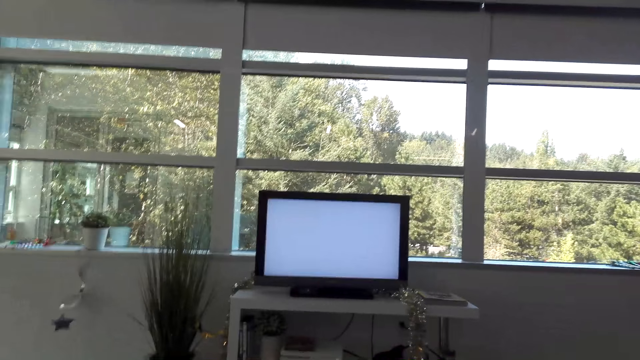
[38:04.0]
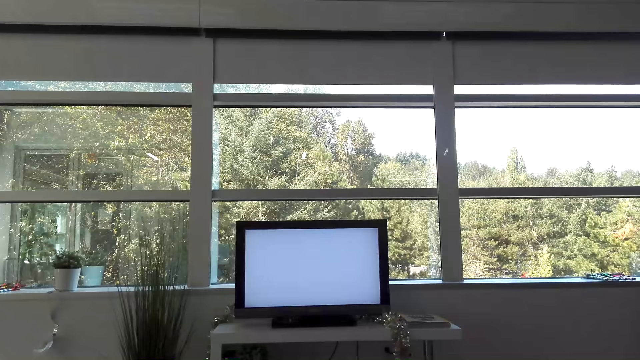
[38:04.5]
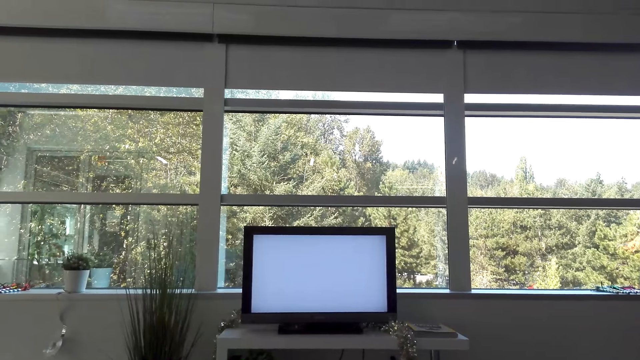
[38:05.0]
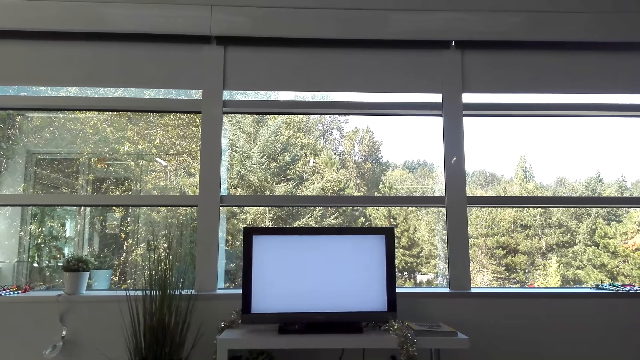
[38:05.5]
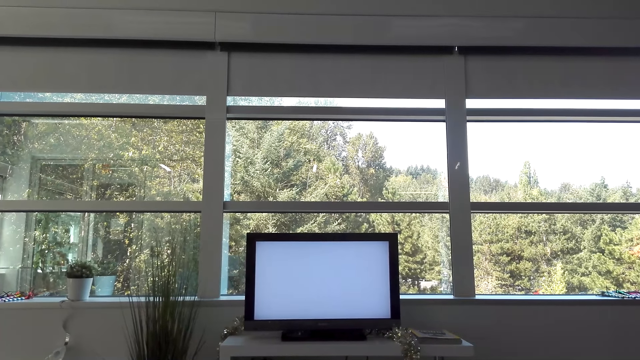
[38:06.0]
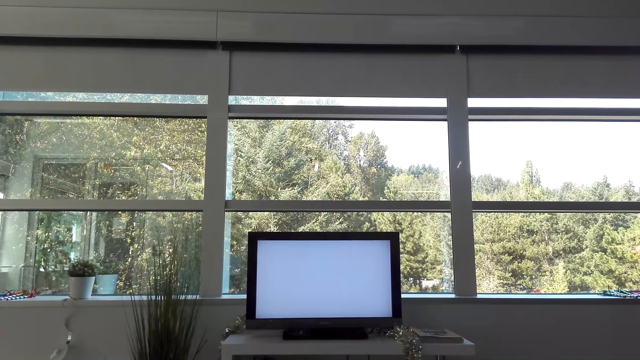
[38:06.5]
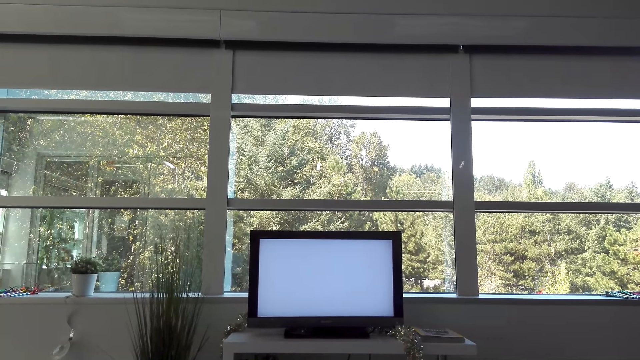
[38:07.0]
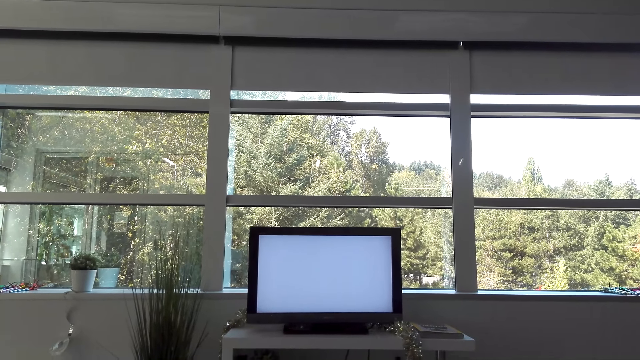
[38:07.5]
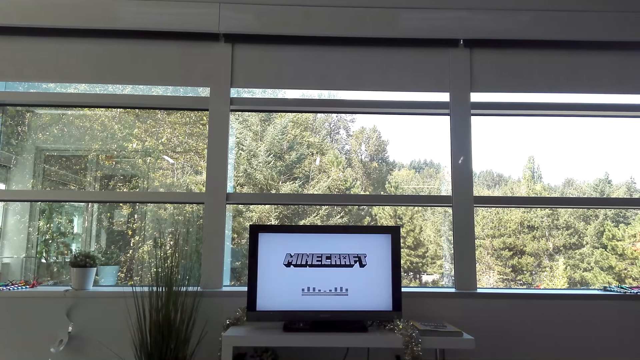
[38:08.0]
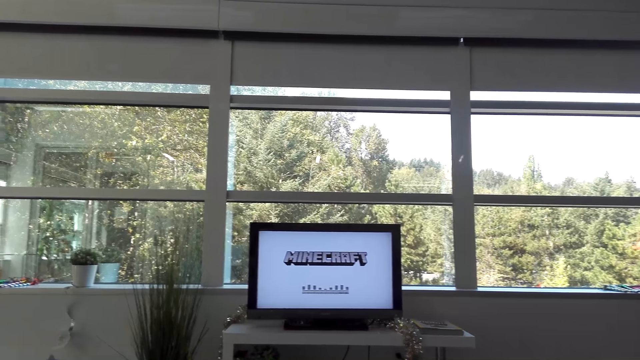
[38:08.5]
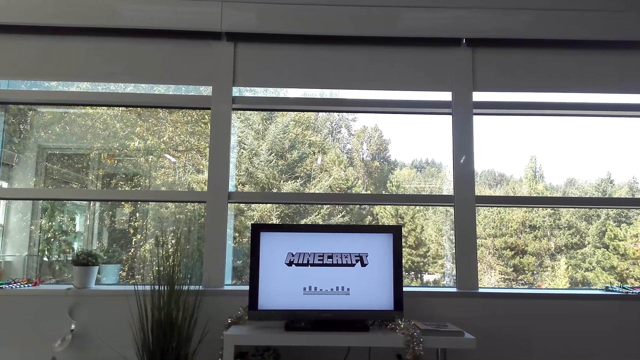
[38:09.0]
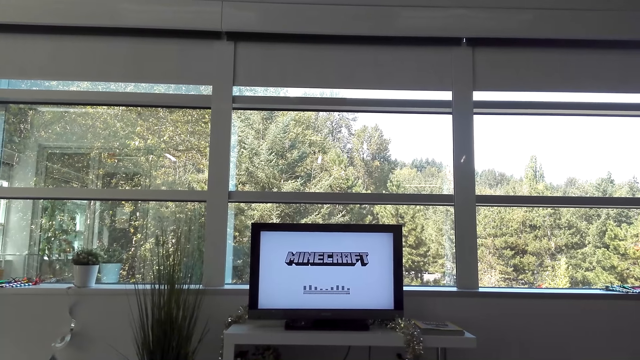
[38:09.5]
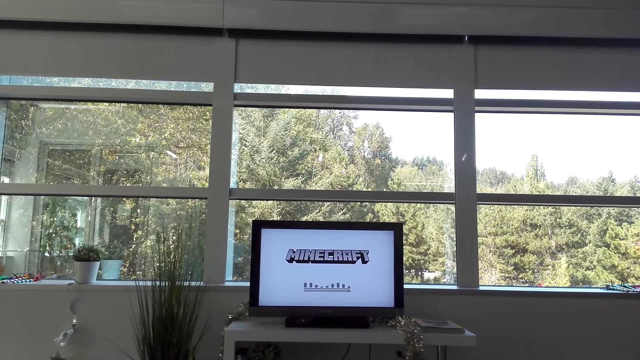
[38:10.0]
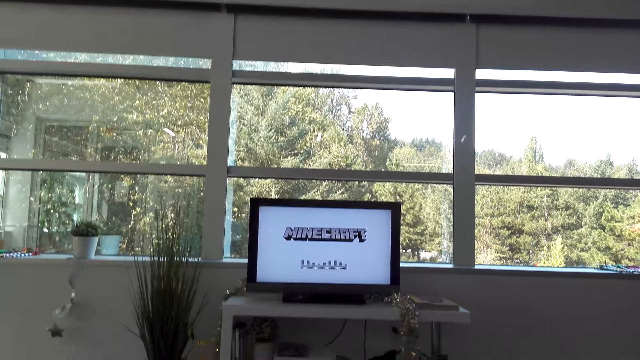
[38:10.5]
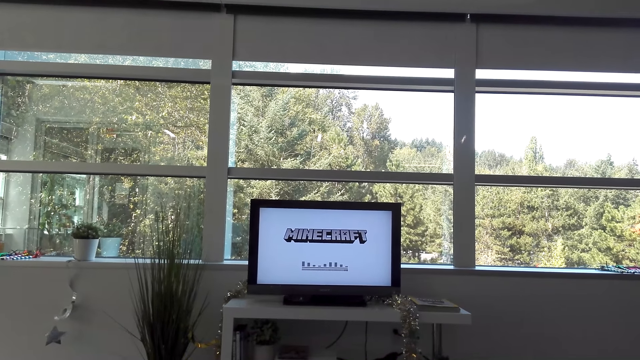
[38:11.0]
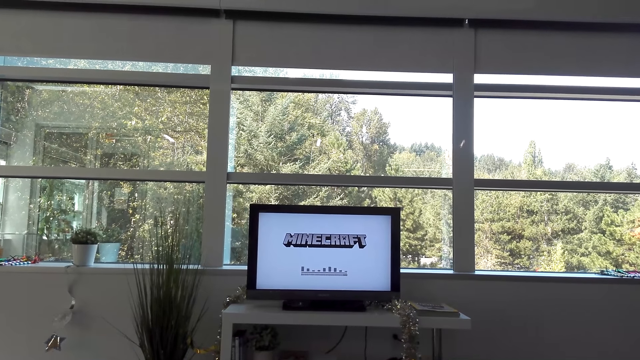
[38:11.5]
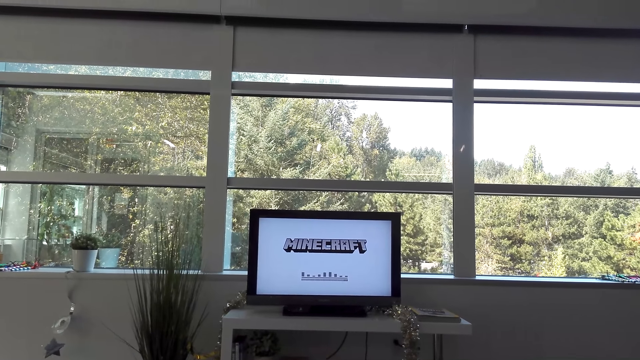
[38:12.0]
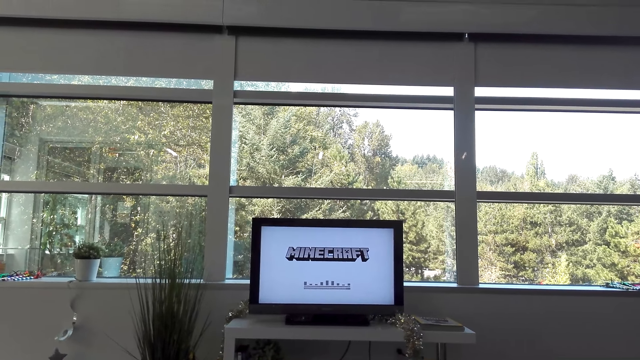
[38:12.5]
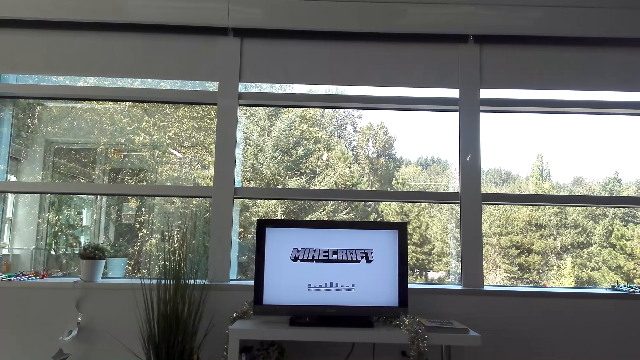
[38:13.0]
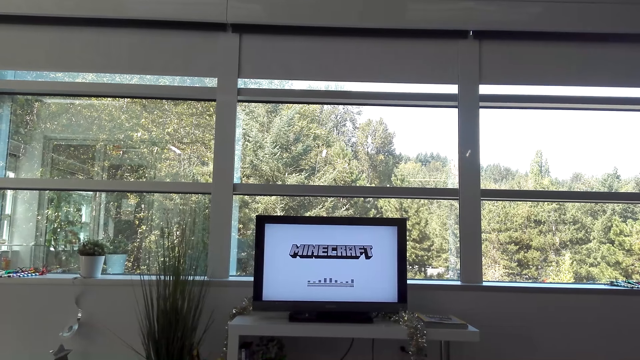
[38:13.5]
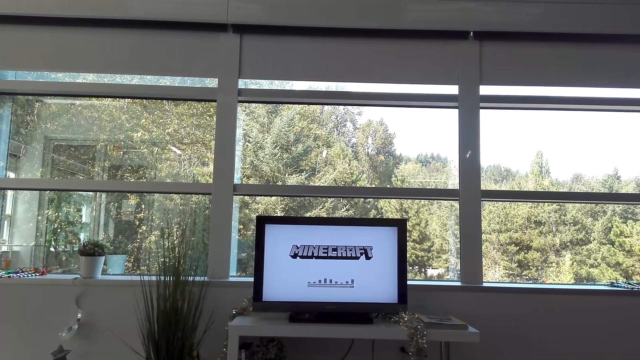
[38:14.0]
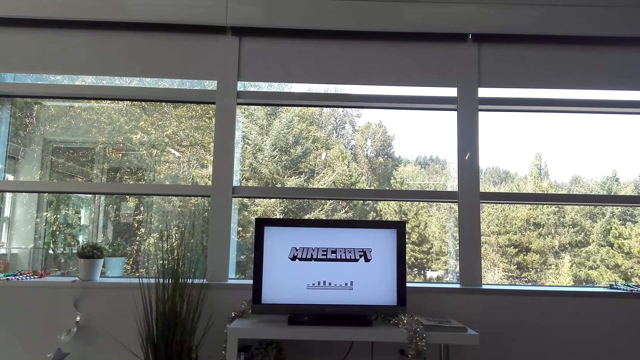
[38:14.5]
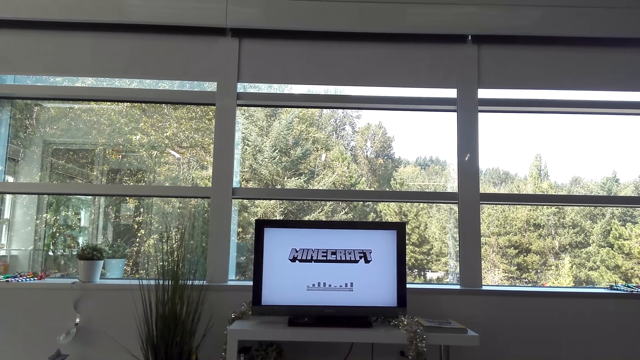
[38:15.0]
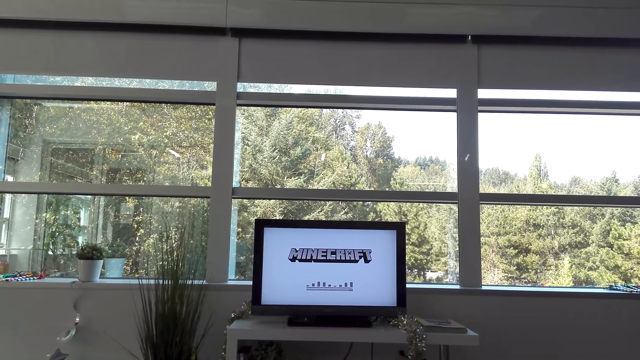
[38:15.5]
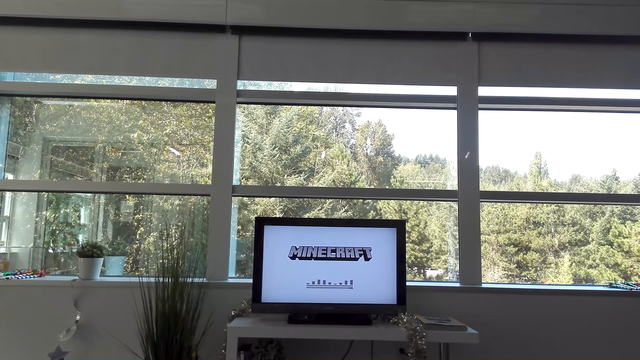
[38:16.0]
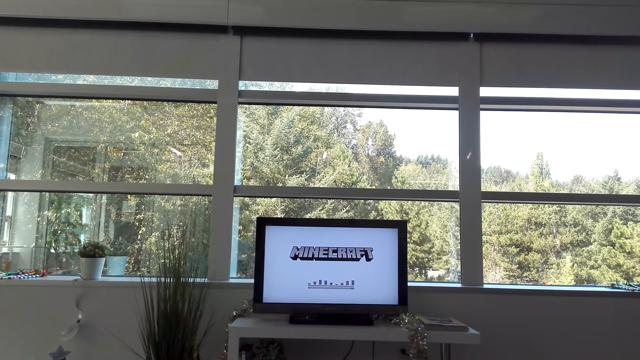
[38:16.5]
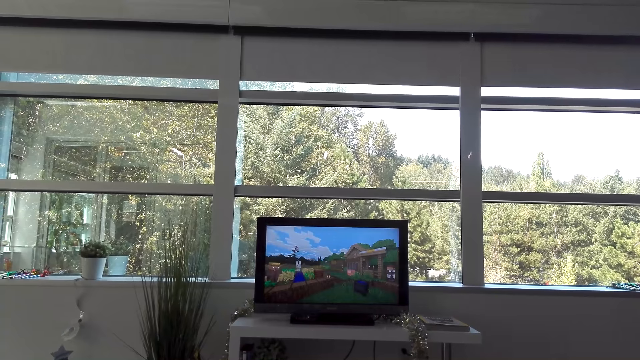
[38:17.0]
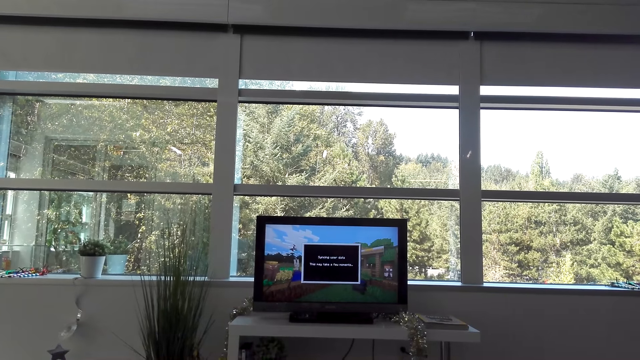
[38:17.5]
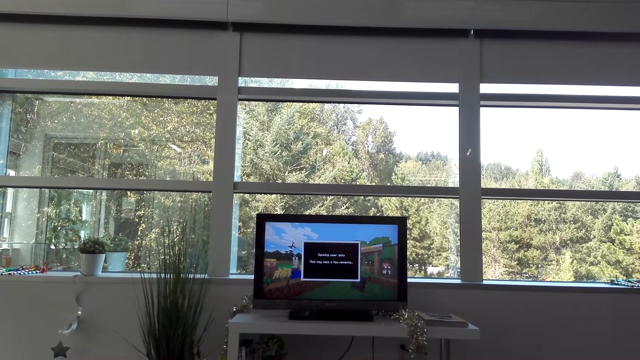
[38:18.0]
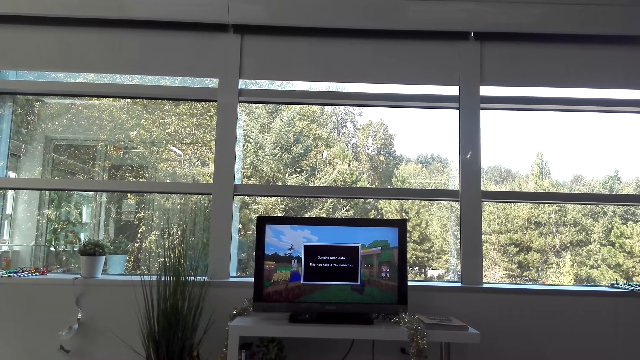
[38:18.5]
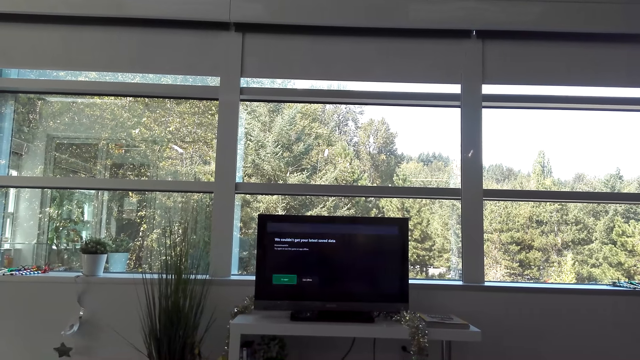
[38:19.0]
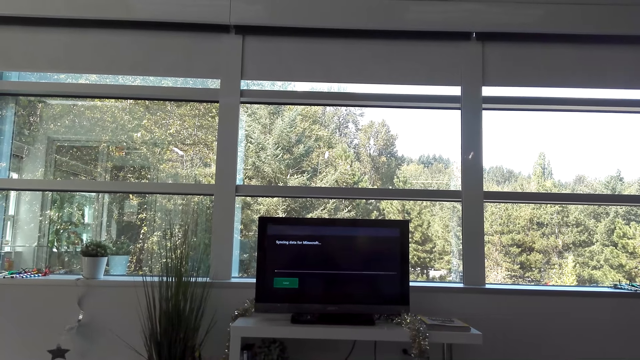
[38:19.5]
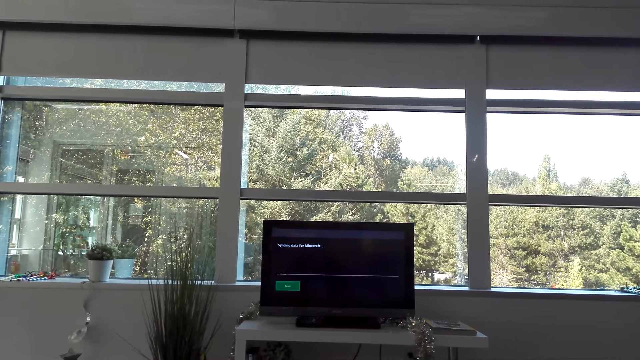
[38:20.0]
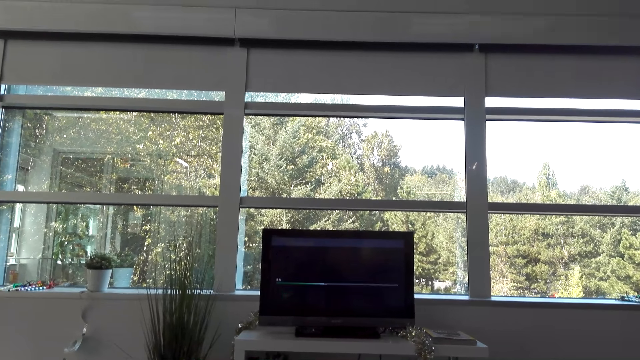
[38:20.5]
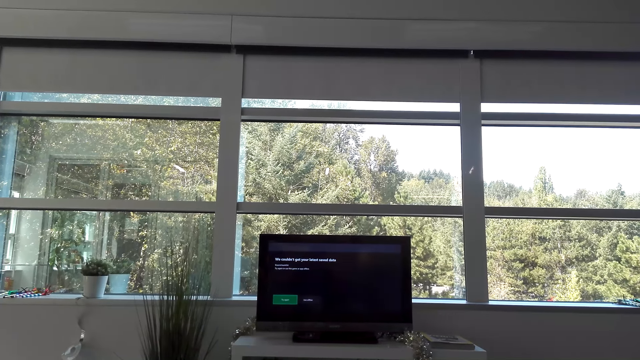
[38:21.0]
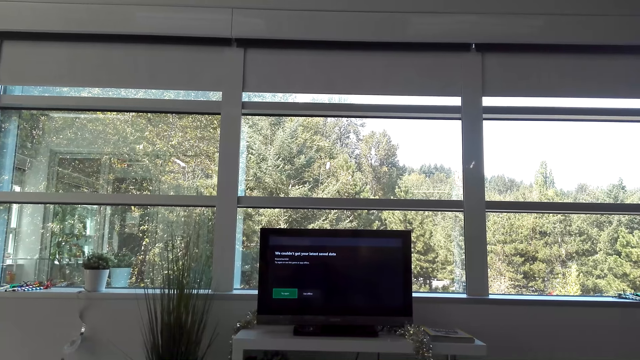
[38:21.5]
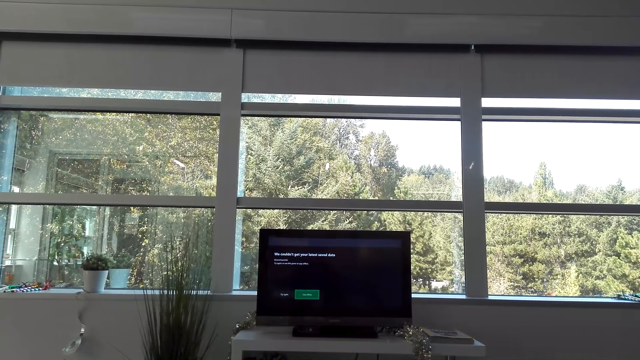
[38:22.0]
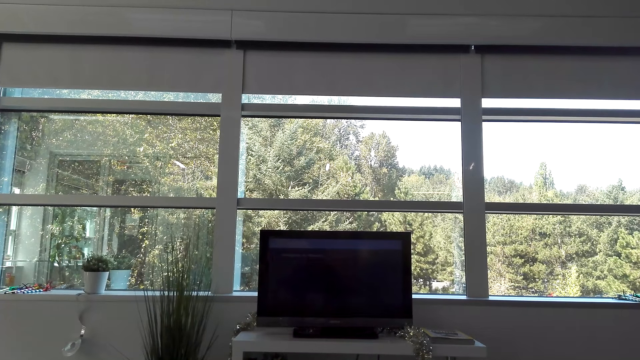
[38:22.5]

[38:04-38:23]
The camera wearer plays a game in the television. They operate the television with a remote control.

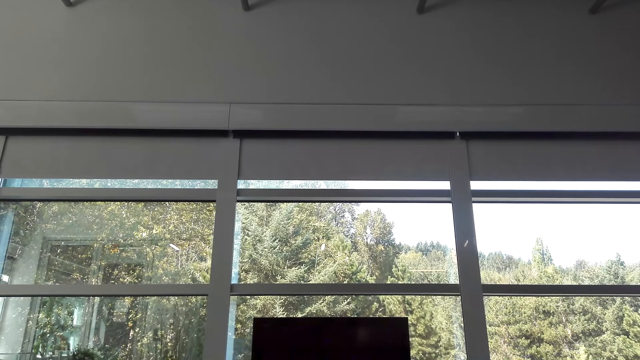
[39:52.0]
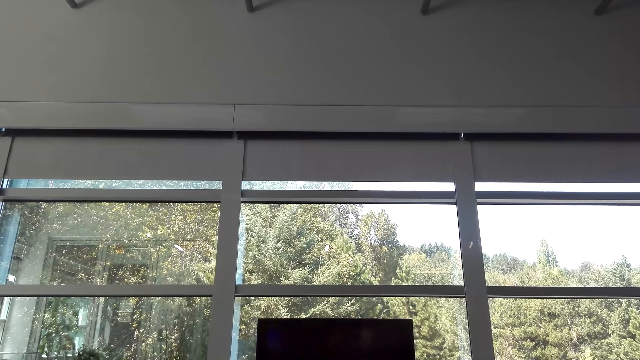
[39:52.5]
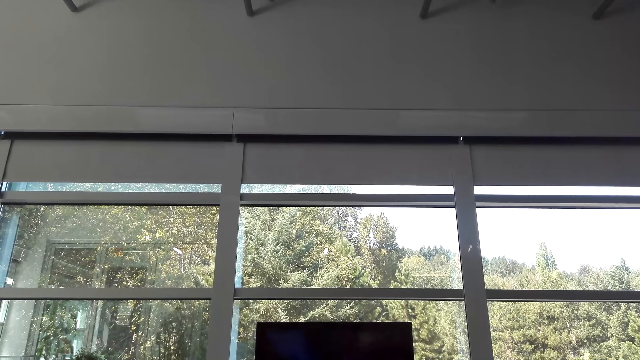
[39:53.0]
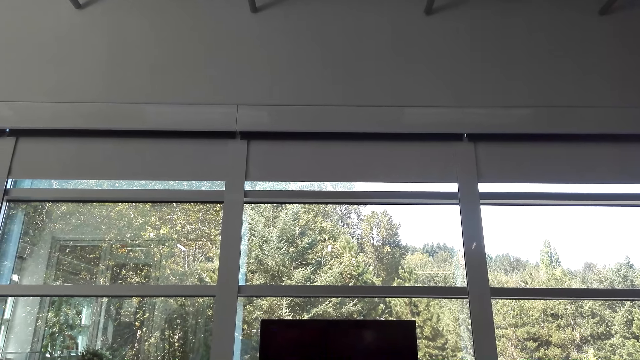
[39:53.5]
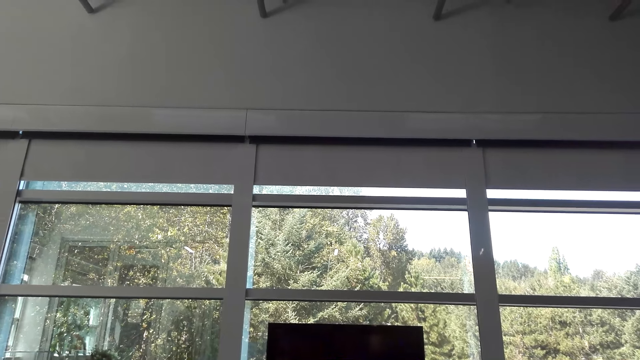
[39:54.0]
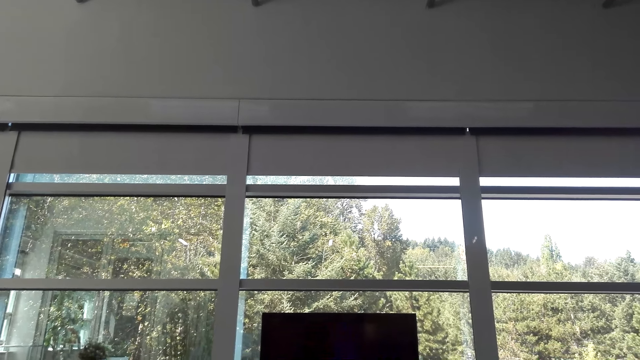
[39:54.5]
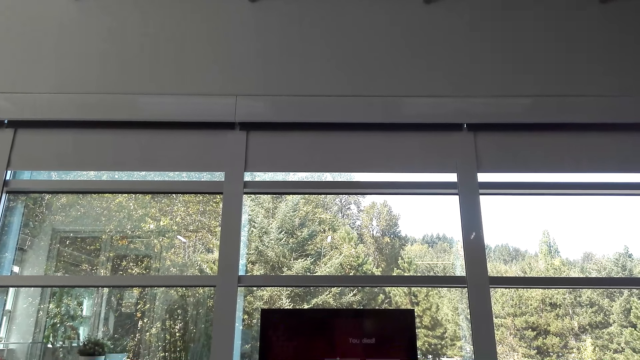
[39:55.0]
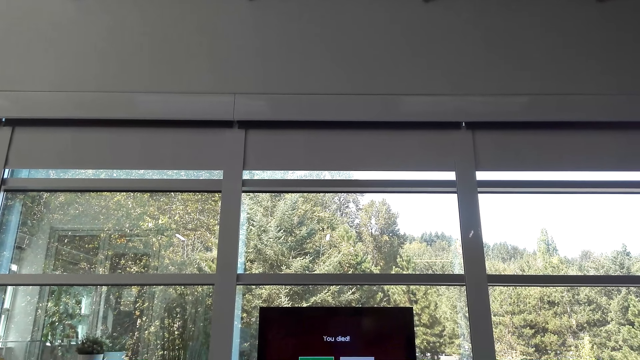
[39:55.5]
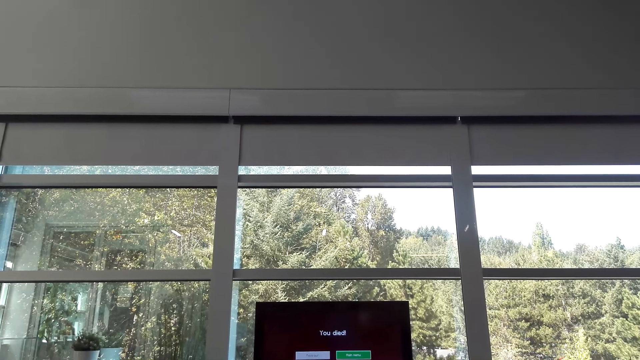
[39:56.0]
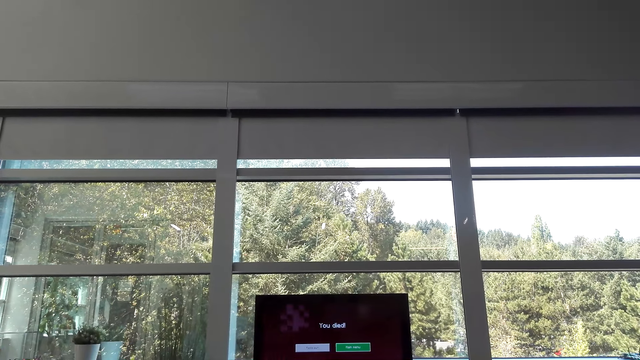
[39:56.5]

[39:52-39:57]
The camera wearer talks.
